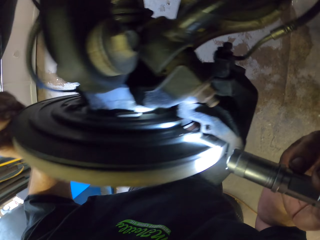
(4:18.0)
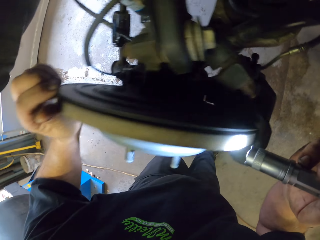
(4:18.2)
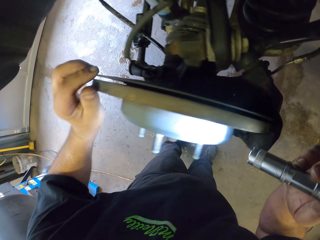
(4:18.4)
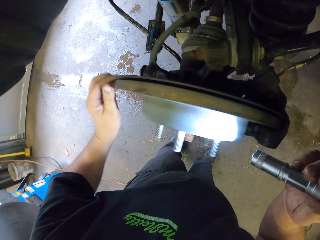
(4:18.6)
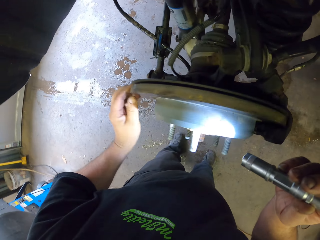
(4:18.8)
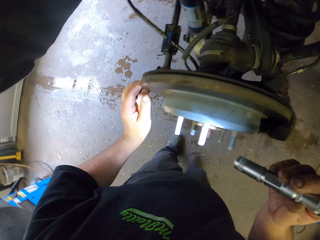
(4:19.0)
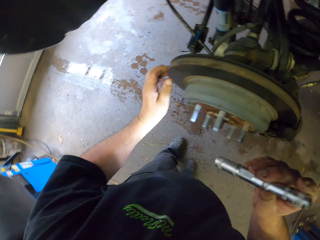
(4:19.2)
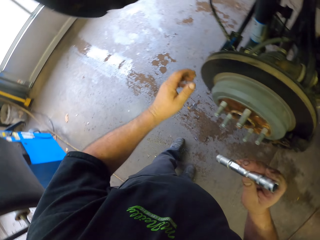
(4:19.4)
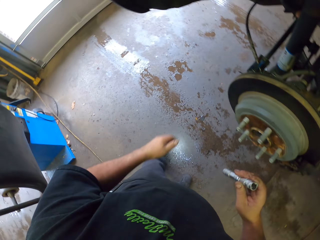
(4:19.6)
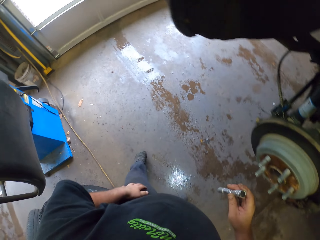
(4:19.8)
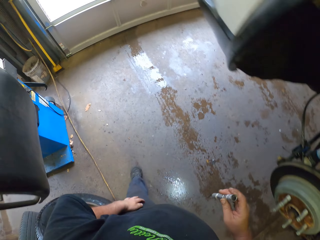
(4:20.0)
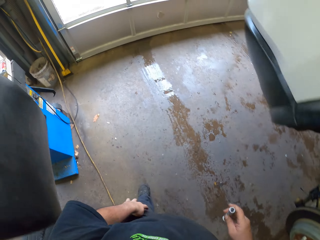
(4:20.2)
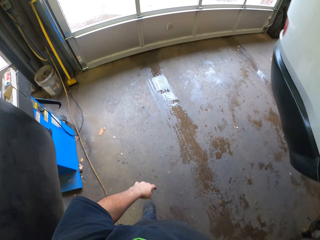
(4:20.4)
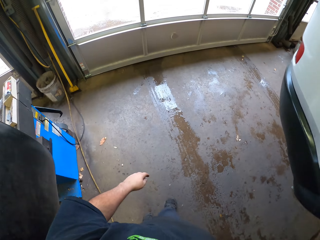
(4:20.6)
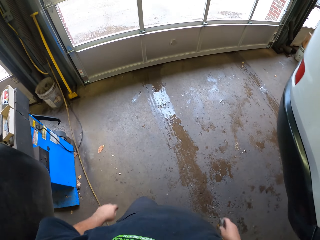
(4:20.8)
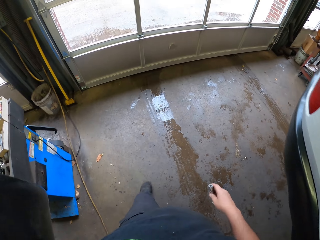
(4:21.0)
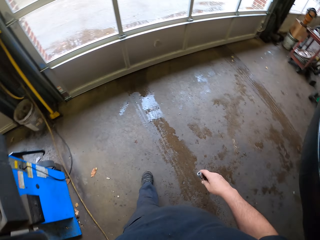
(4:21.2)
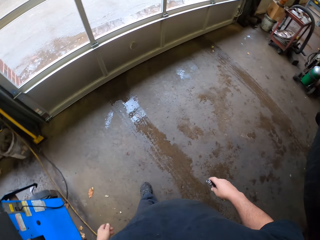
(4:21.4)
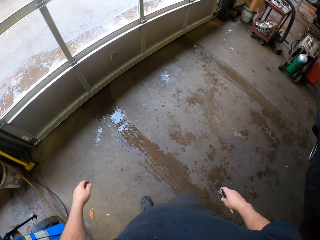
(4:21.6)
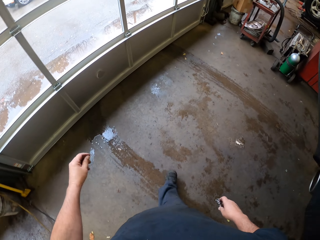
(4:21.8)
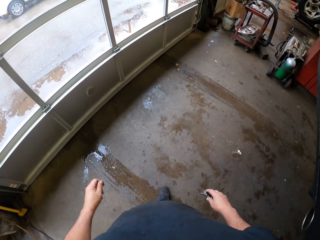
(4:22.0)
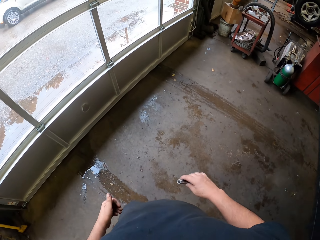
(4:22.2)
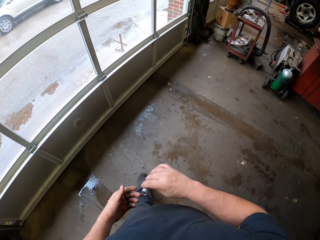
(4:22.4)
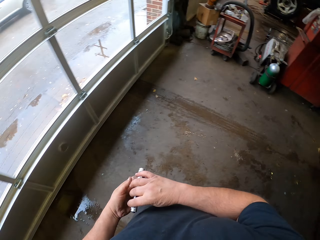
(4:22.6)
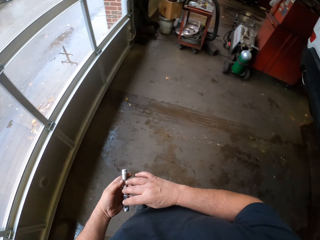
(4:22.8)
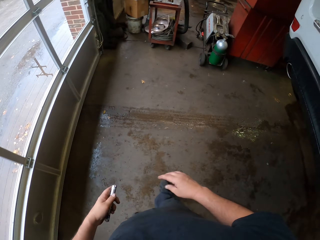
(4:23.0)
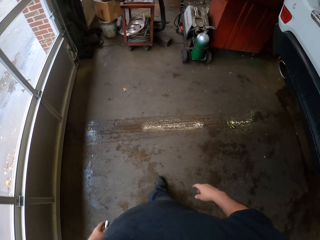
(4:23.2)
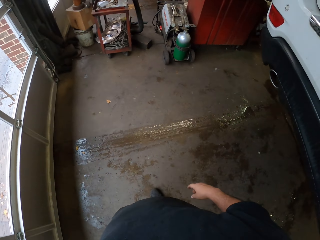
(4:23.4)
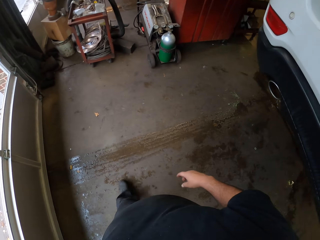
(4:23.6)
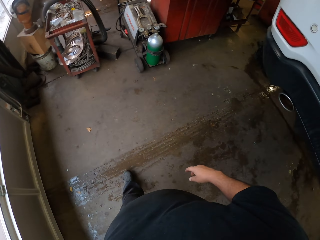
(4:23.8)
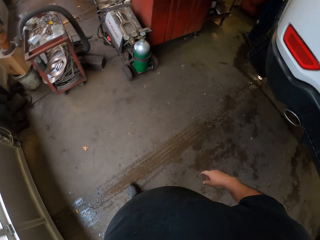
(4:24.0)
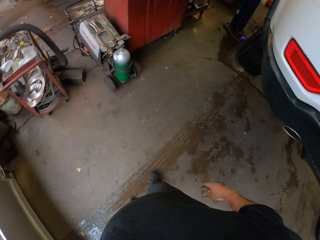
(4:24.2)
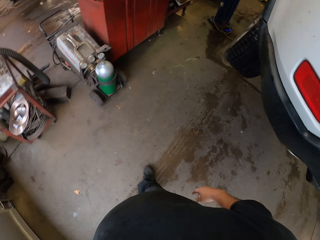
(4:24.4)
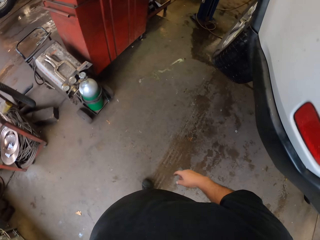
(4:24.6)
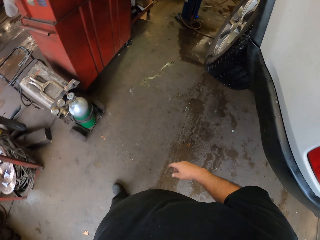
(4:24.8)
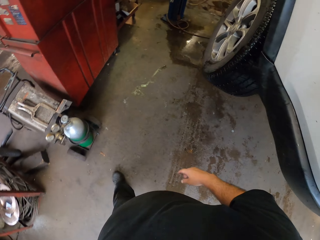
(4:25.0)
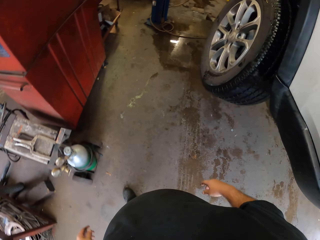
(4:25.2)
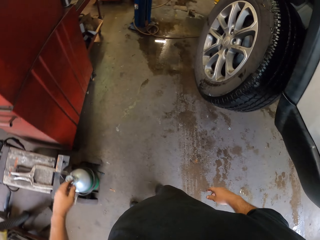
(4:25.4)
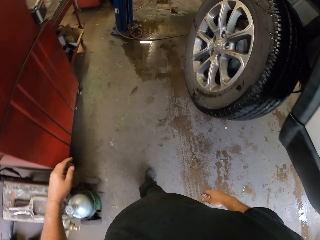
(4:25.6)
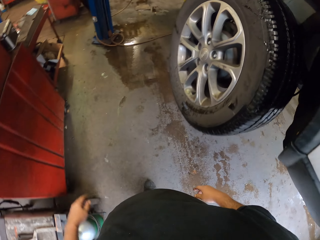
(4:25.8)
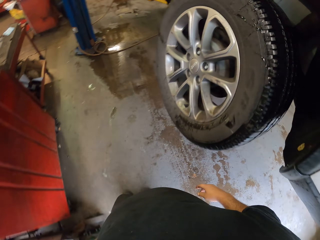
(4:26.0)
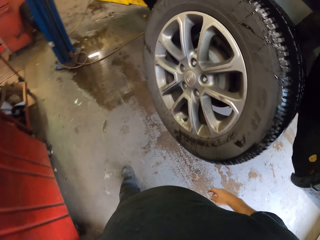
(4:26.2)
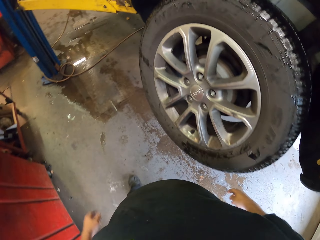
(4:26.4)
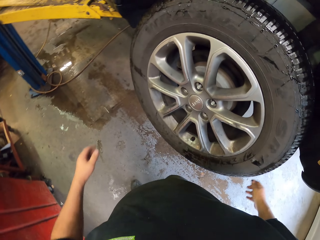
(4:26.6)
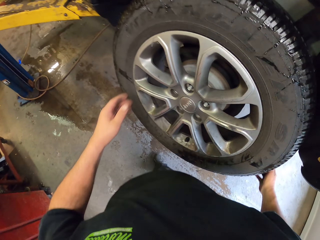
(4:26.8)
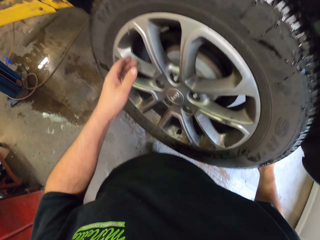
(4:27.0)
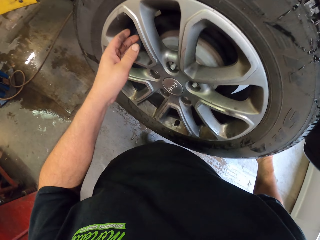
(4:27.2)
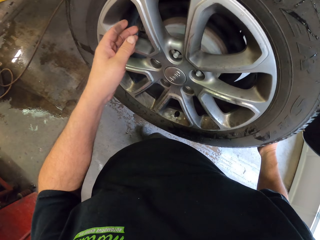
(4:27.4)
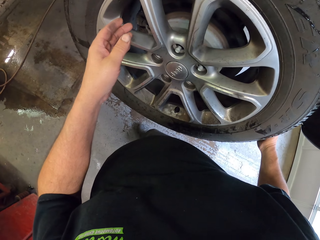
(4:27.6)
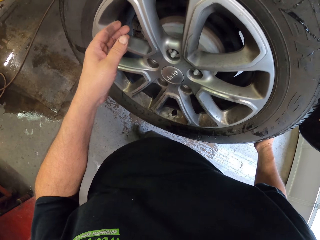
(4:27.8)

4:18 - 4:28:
The camera wearer walks to another vehicle wheel. They exchange the torch into the left hand. They walk around.

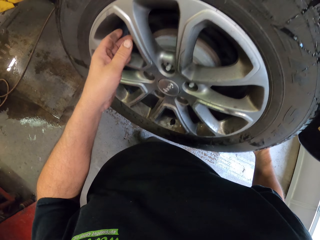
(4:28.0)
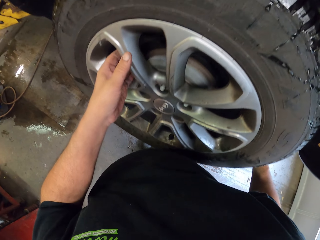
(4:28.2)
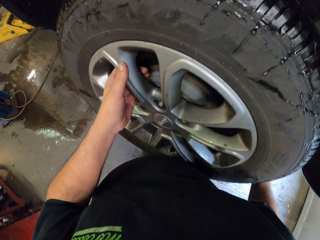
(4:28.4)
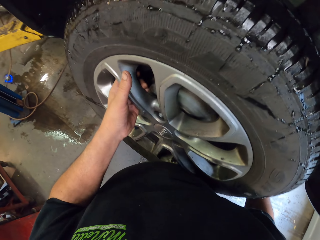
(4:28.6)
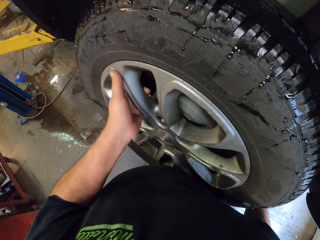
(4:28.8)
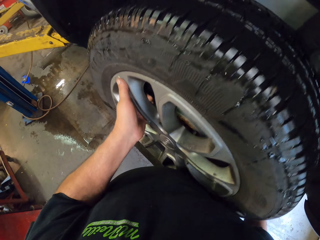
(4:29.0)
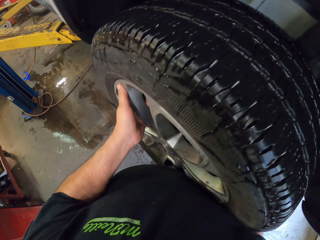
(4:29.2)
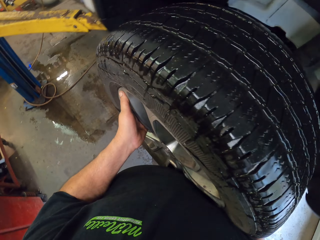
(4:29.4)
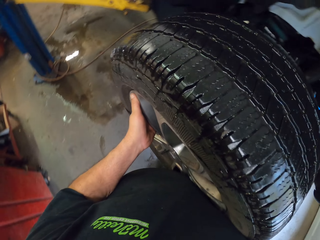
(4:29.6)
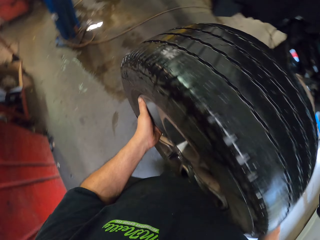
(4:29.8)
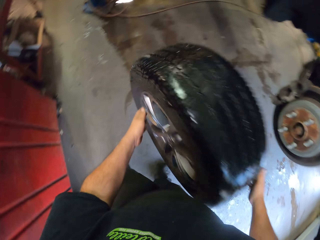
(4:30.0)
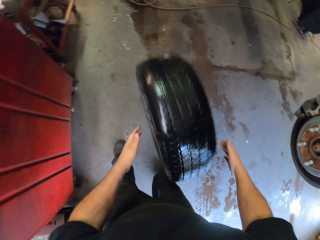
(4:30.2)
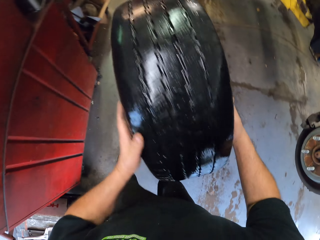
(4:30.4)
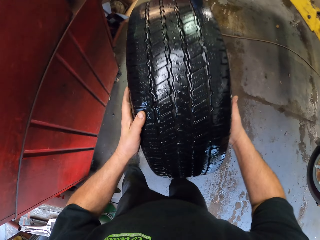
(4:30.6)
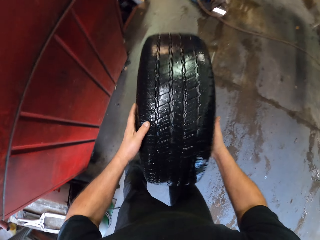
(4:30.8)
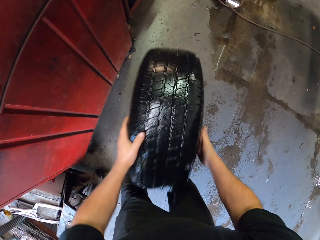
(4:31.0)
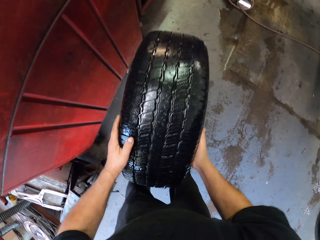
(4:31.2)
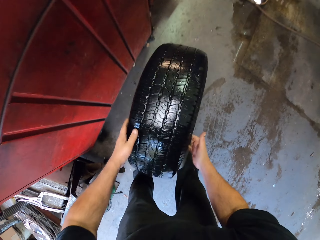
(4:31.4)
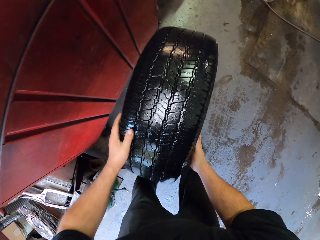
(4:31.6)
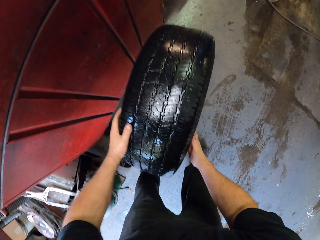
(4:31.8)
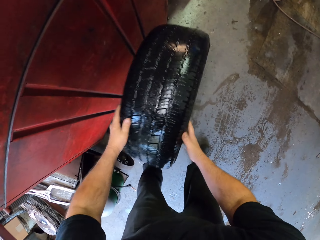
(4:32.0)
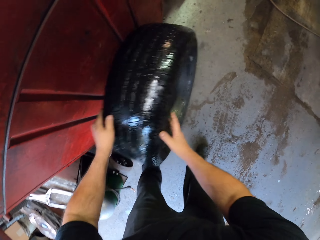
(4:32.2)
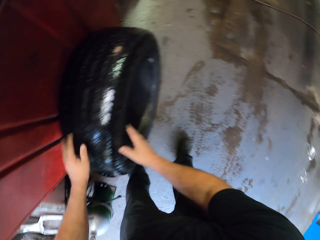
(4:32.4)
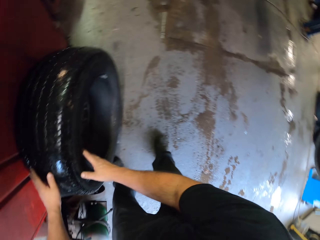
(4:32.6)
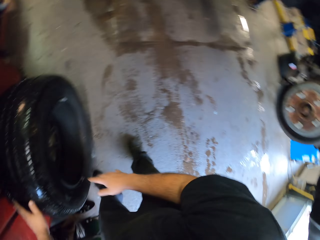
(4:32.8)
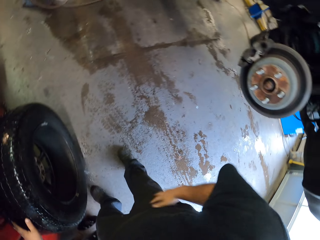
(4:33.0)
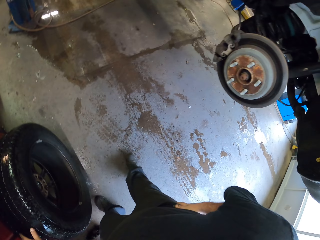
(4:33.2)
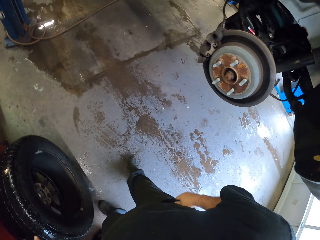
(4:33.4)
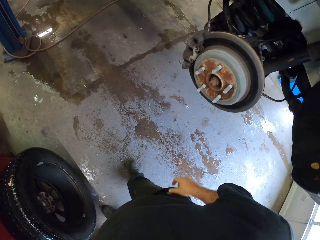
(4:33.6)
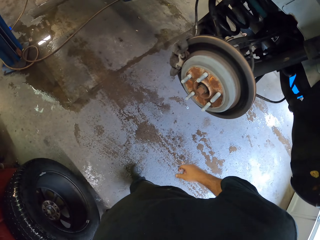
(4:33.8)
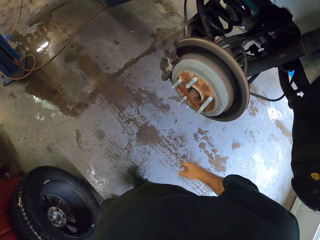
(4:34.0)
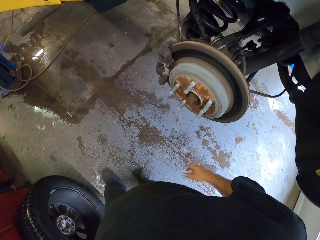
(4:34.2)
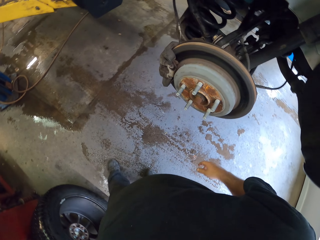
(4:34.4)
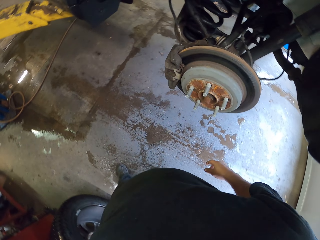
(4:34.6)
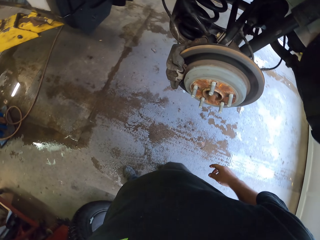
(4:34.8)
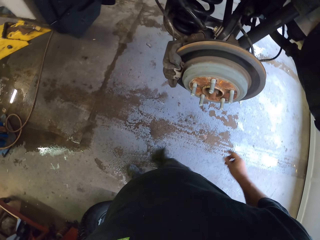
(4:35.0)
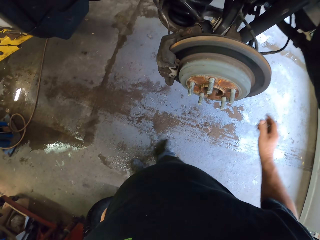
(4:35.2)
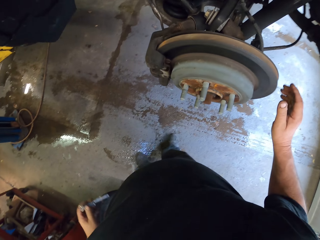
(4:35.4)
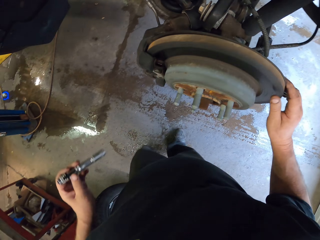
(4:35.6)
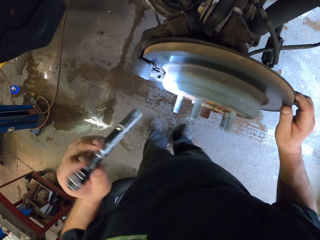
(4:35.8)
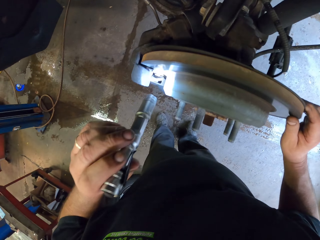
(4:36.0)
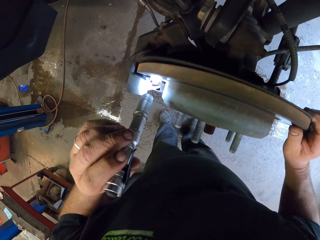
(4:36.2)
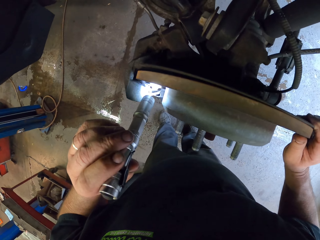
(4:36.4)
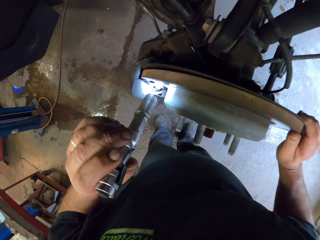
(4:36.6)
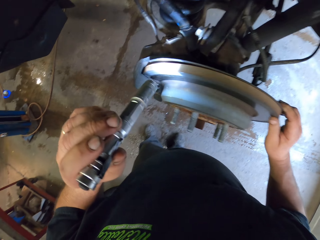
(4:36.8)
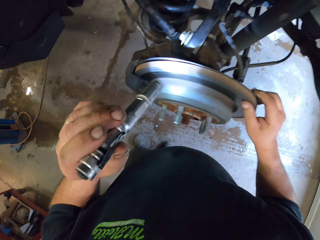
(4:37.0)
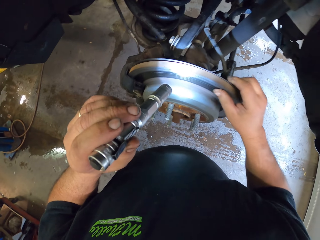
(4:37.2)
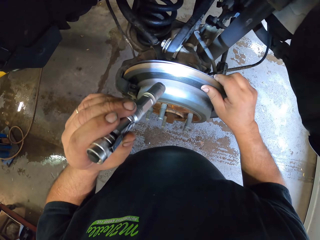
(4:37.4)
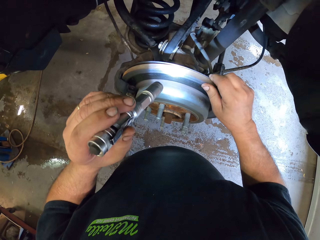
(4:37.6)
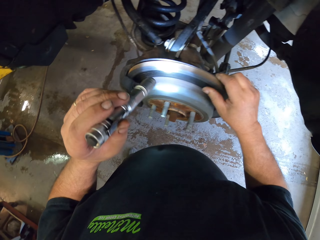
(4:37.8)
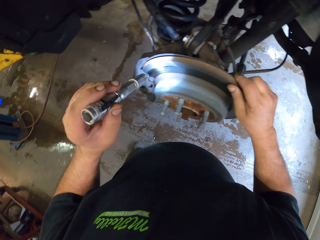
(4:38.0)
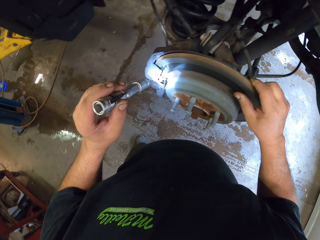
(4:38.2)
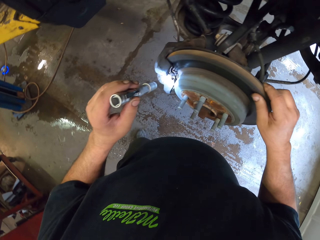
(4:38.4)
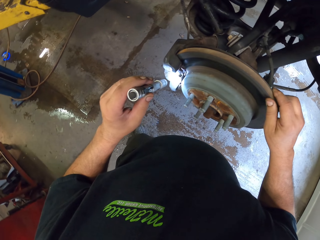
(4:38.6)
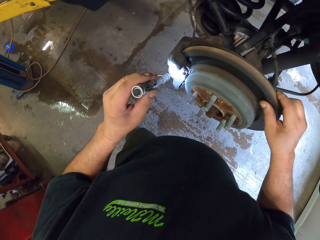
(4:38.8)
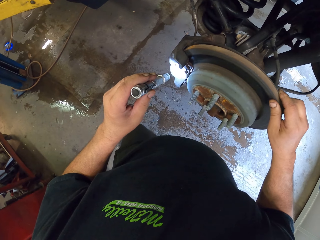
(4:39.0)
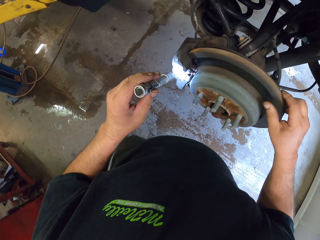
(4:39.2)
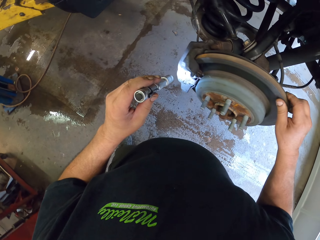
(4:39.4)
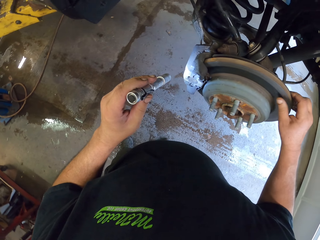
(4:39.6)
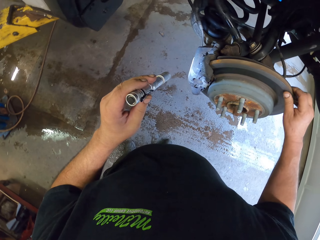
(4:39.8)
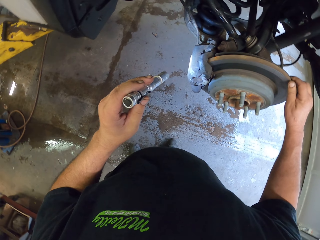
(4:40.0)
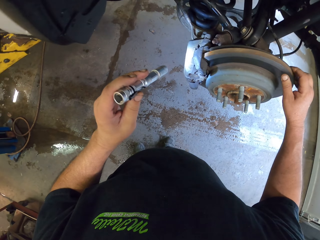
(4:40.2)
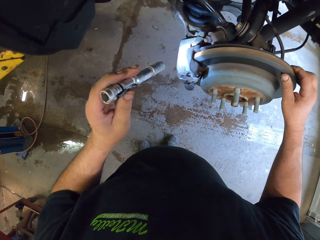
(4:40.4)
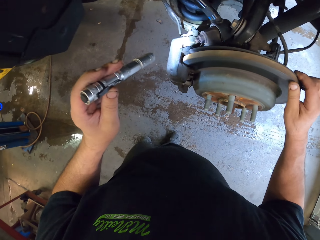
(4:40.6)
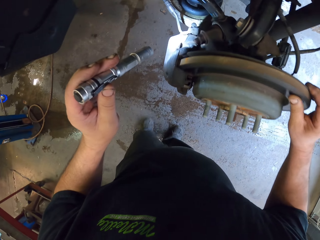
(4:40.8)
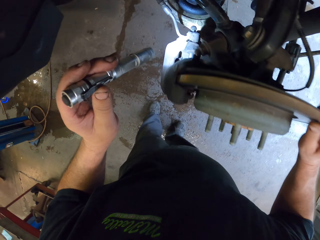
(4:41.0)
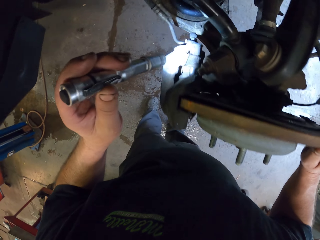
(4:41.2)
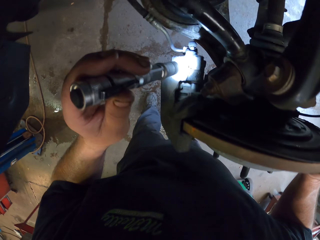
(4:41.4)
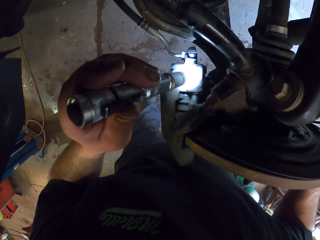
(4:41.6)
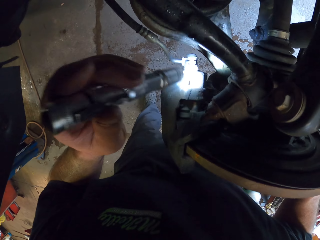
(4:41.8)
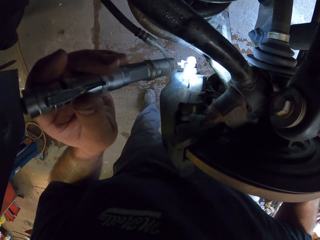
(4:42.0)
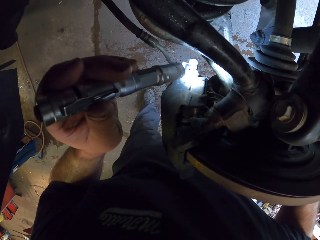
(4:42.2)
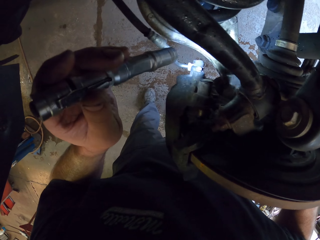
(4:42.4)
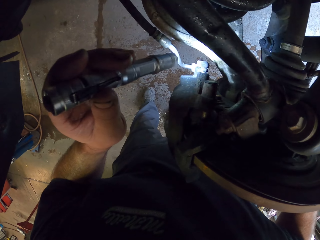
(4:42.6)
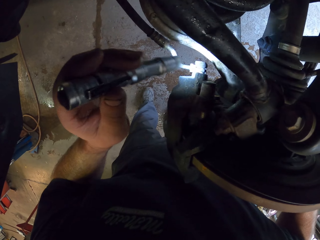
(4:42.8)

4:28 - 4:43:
The camera wearer removes the vehicle wheel. They roll on the floor. They support the vehicle wheel on the side of the drawers. They remove a torch from the pocket. They look at the wheel.
